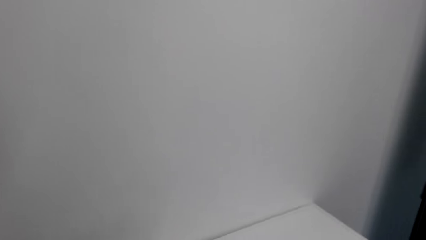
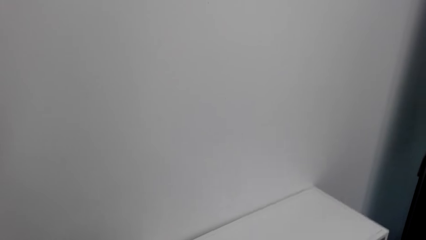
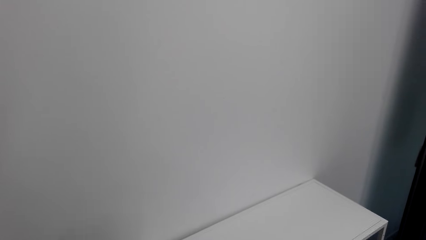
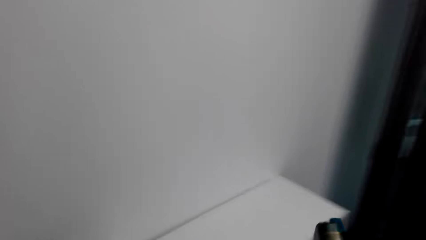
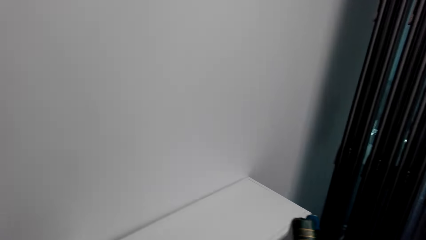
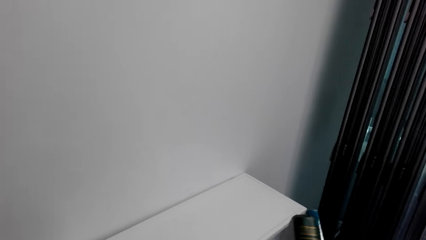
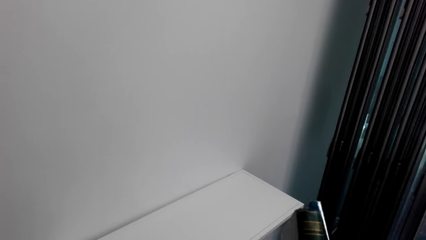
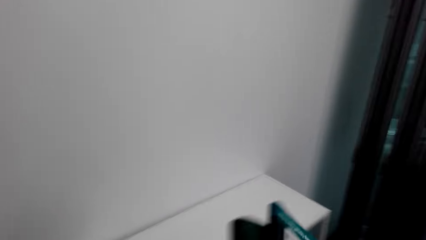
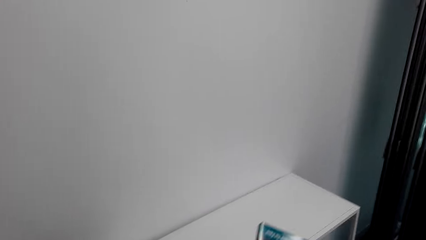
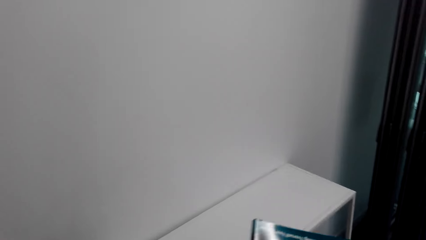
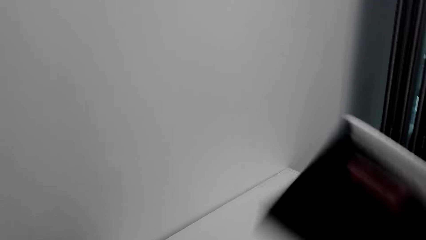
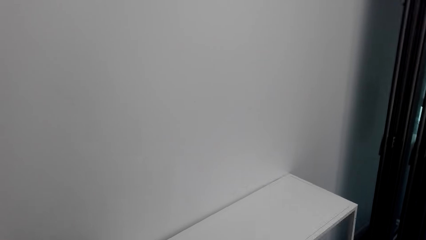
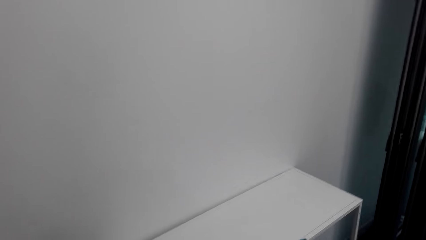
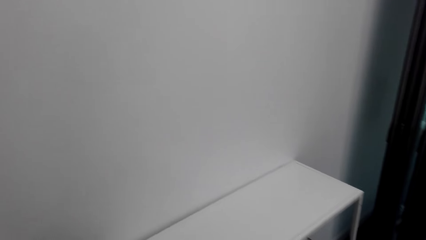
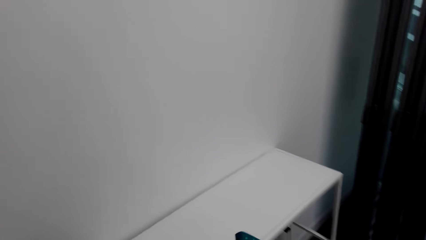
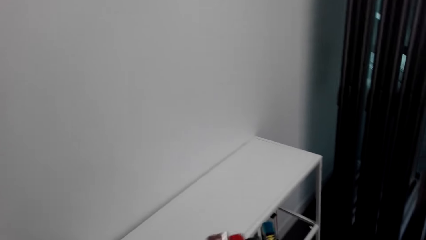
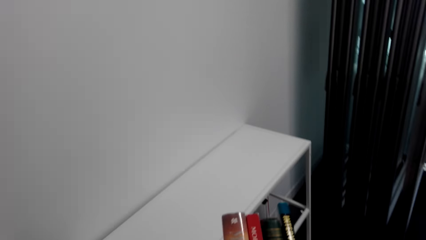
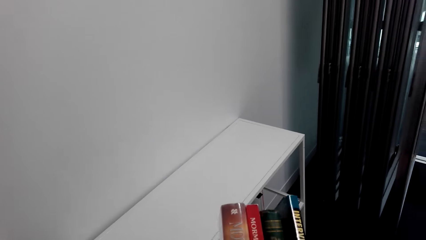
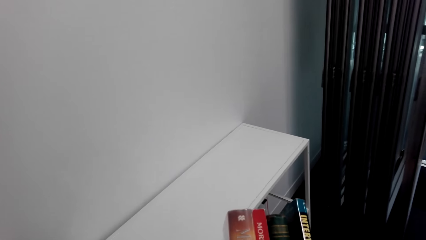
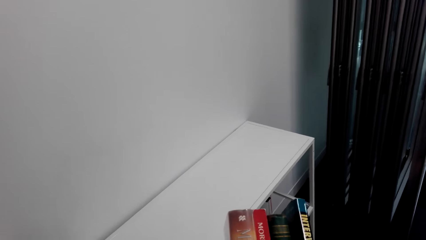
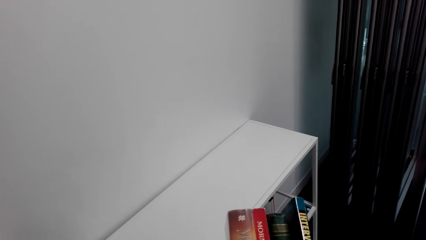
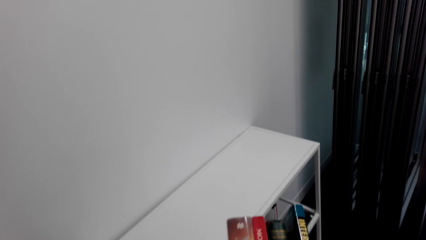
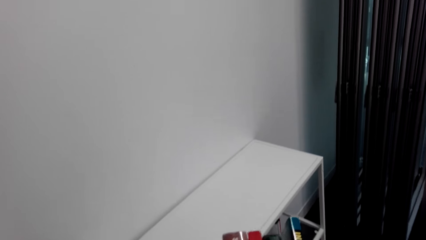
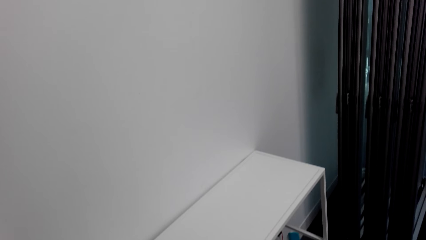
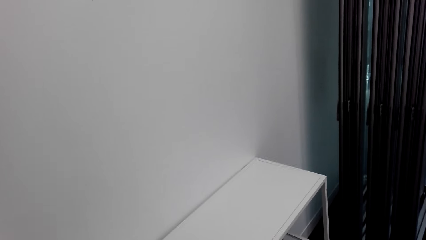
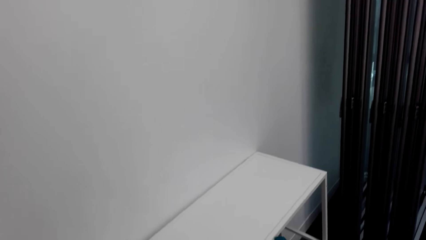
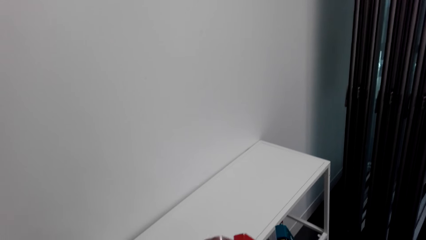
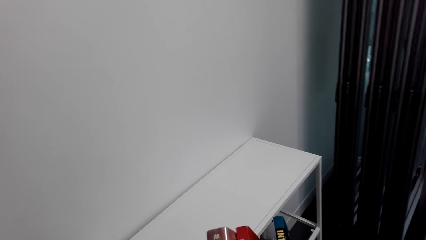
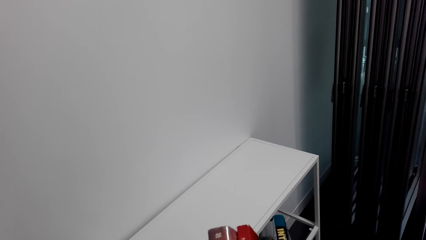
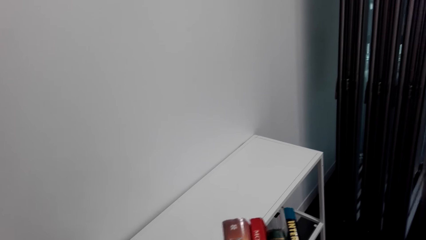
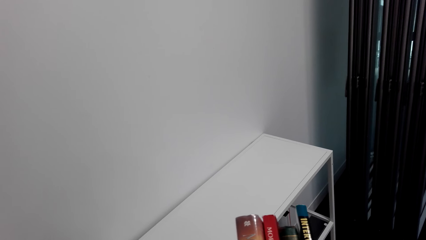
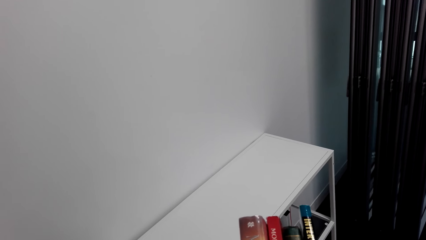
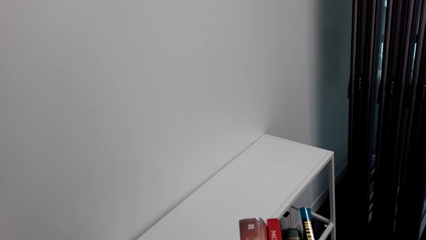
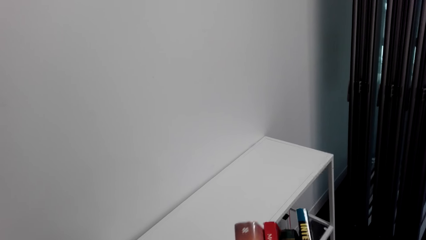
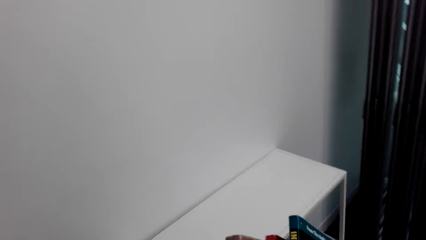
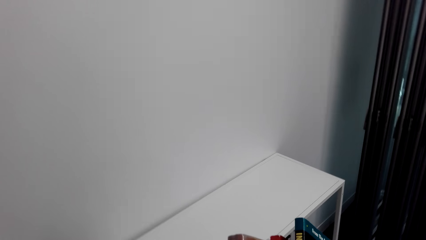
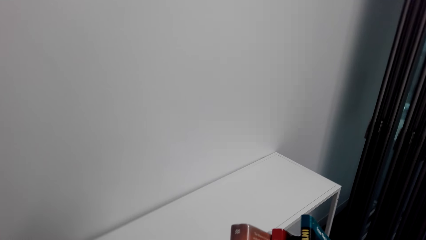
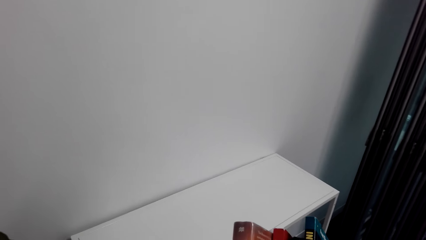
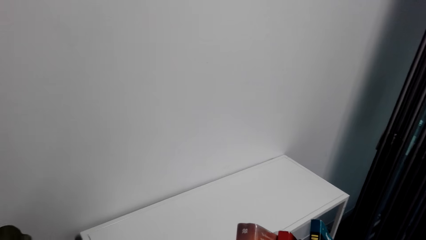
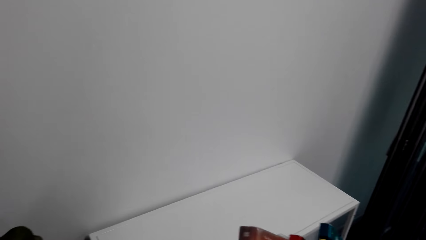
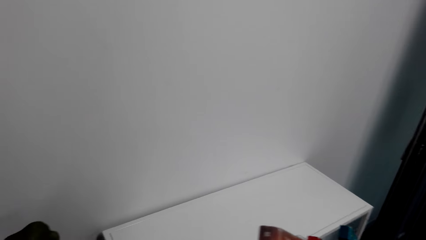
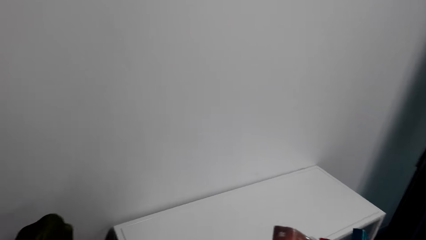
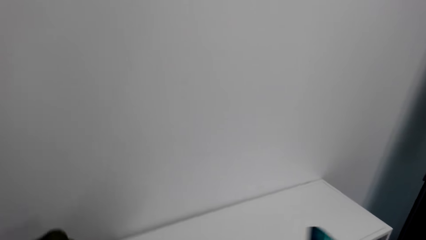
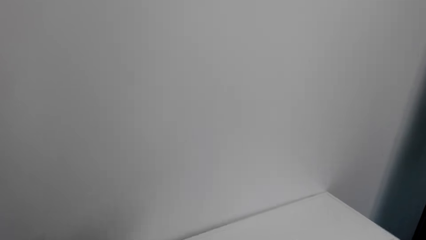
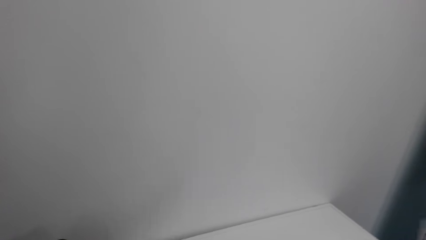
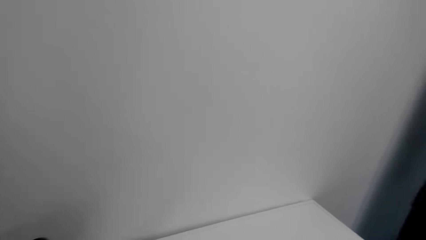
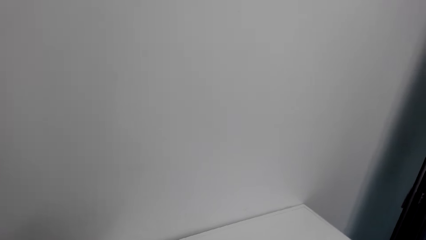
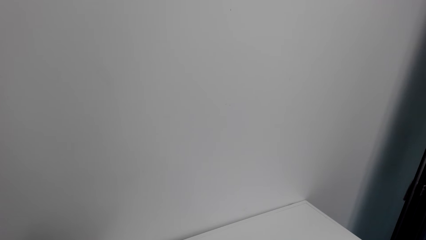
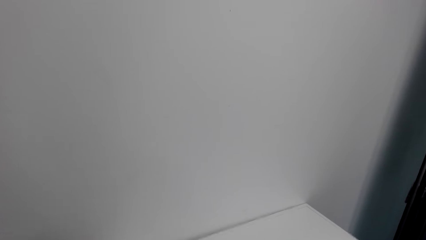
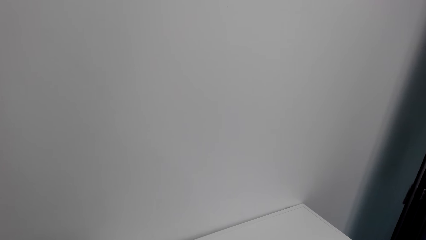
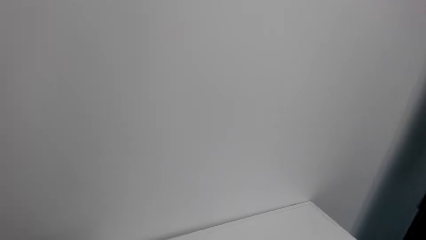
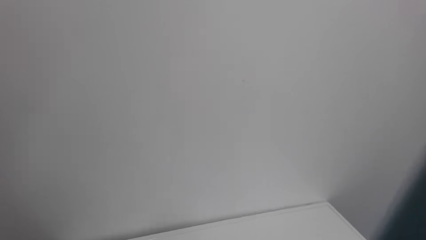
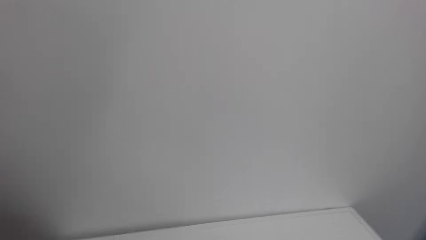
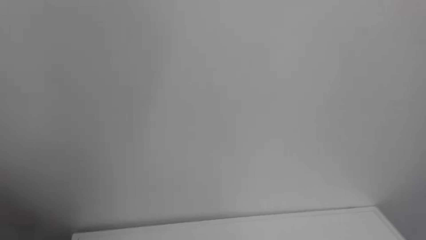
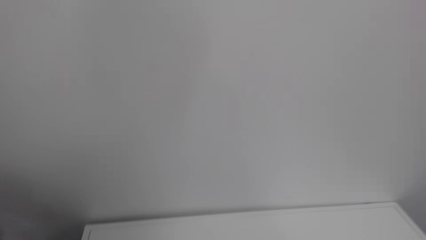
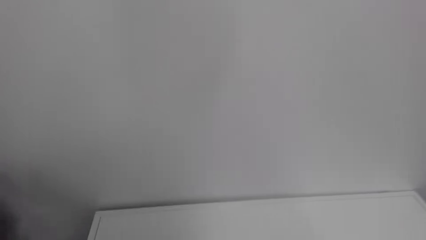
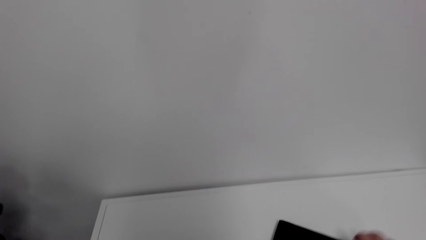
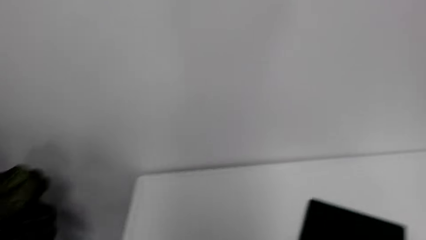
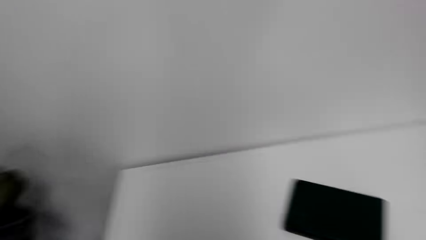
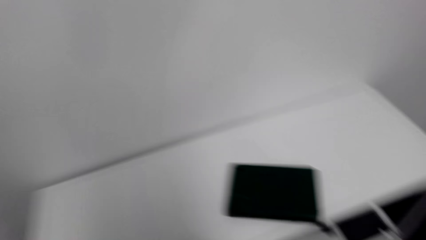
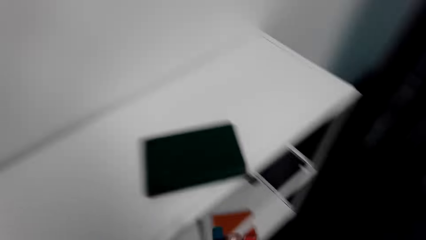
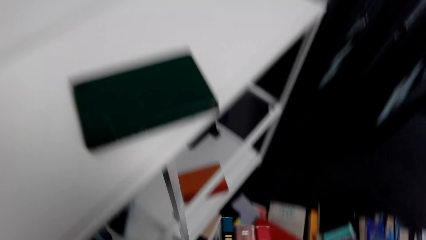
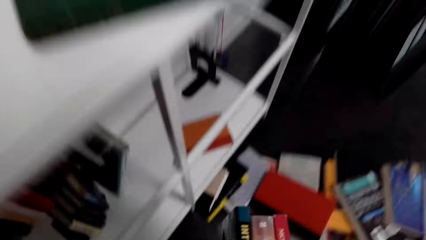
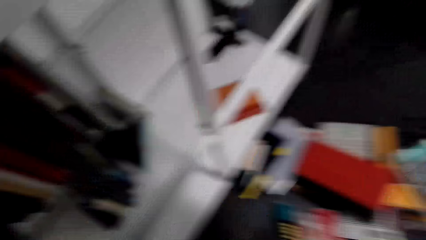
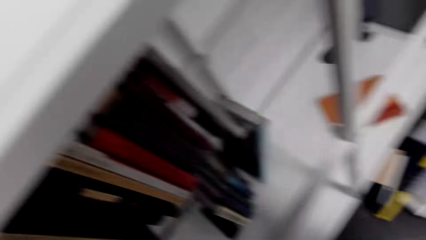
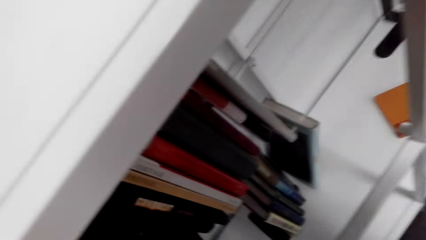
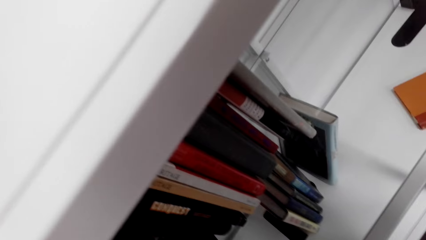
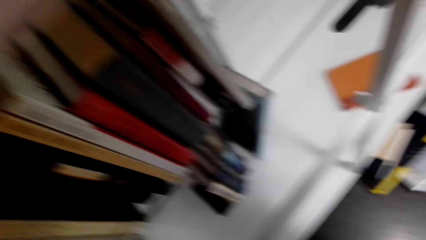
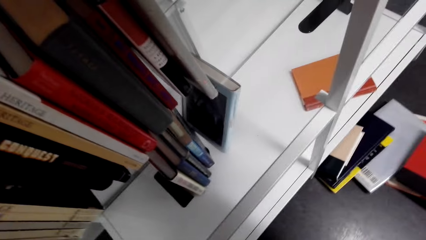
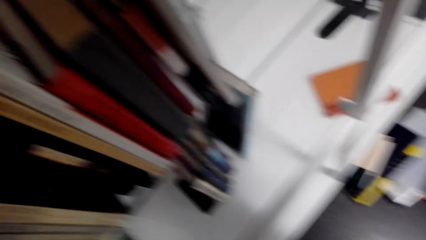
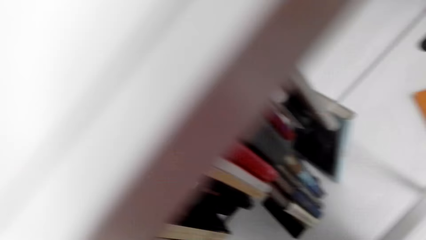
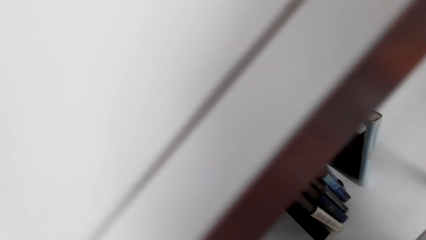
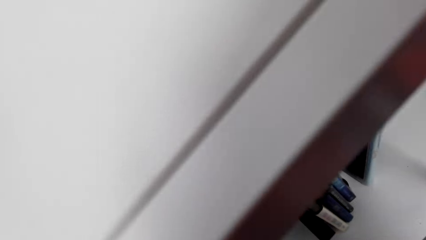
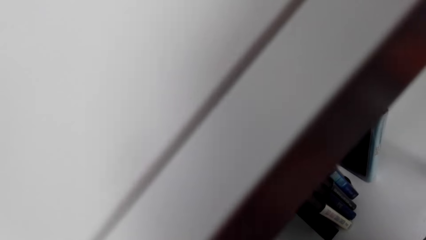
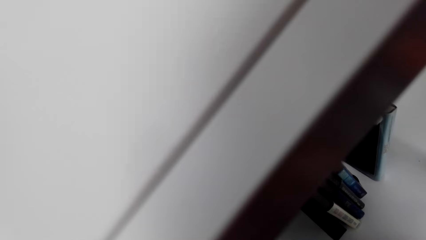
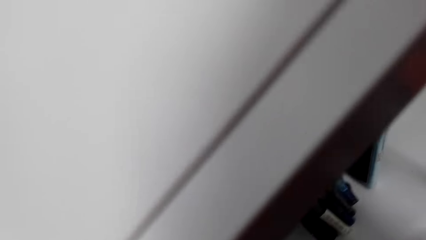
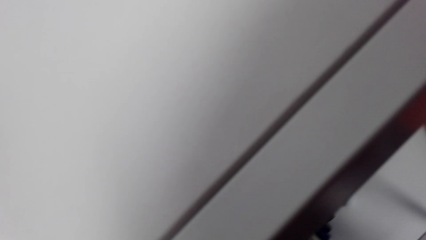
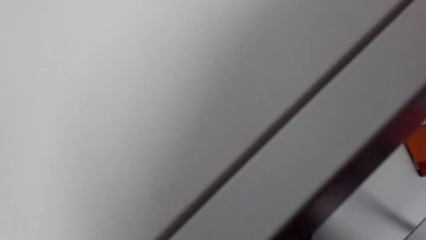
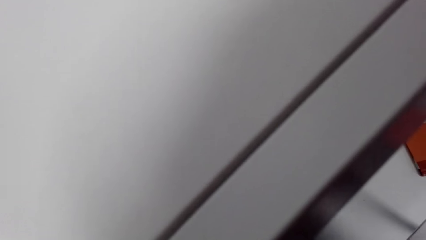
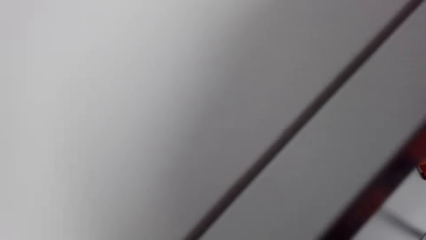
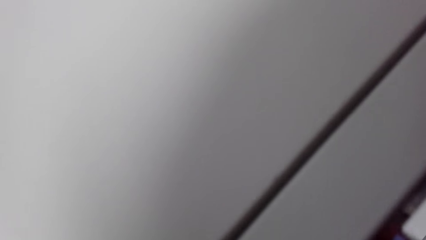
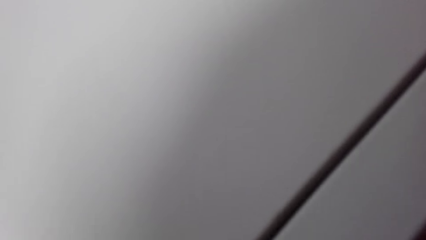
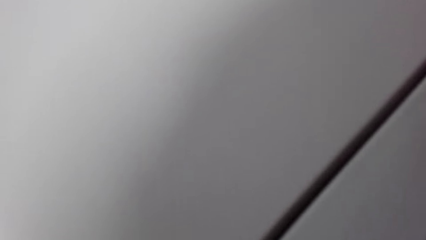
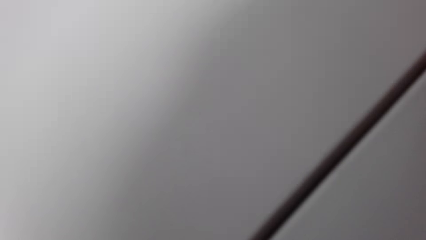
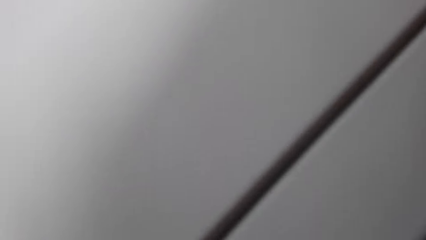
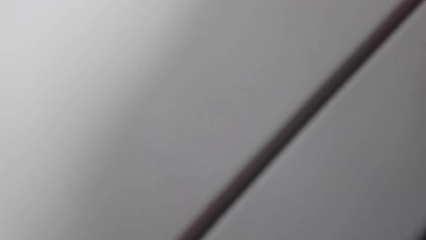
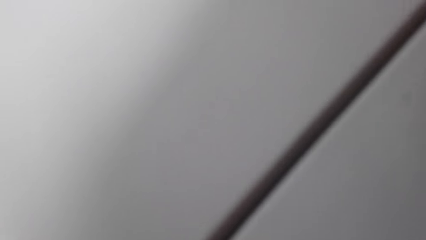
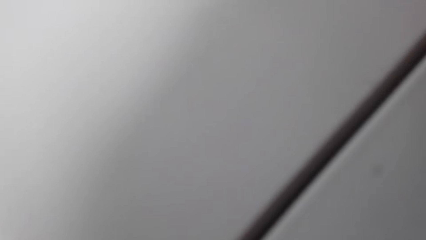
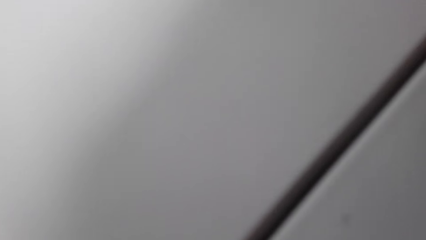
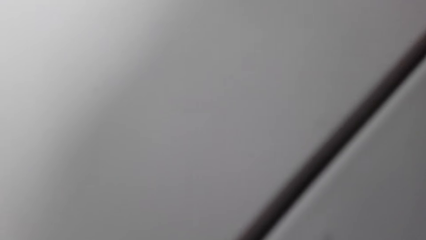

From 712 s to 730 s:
The camera wearer holds three books in the hand. They look at the books. They place a book on top of the shelf.
